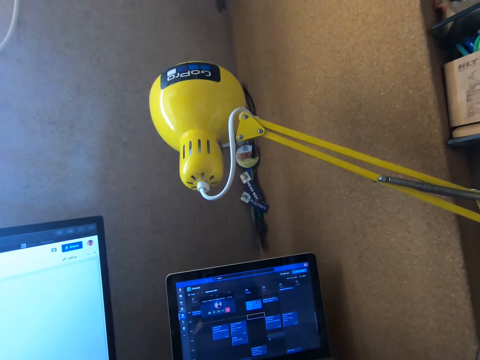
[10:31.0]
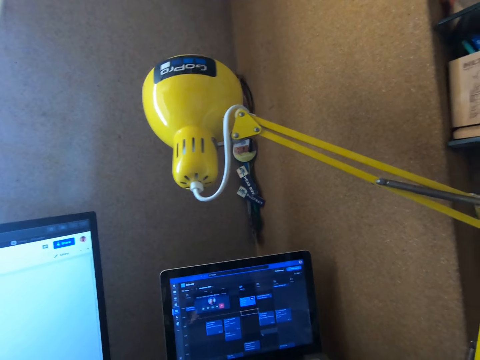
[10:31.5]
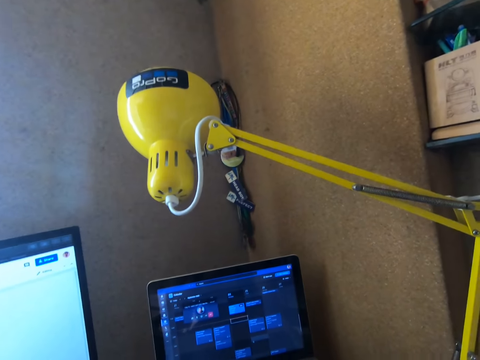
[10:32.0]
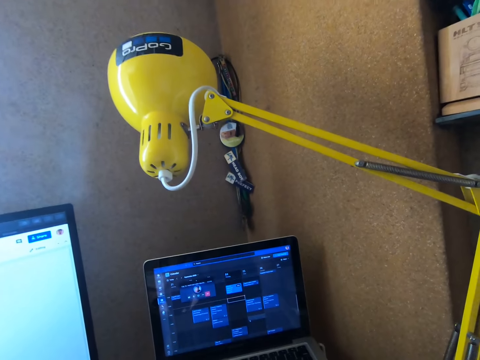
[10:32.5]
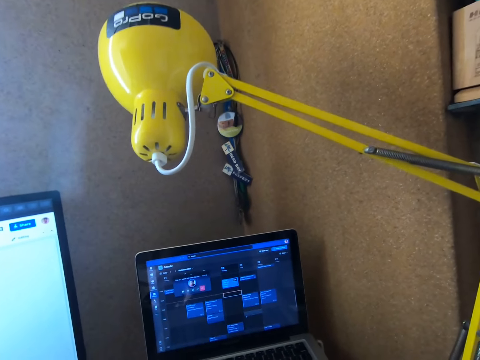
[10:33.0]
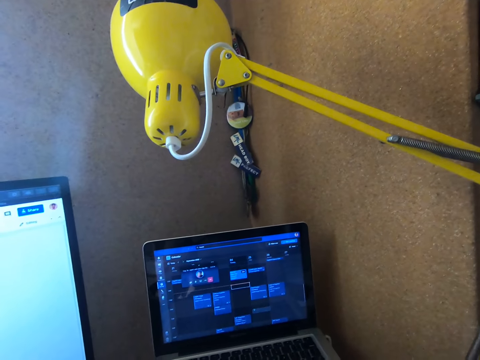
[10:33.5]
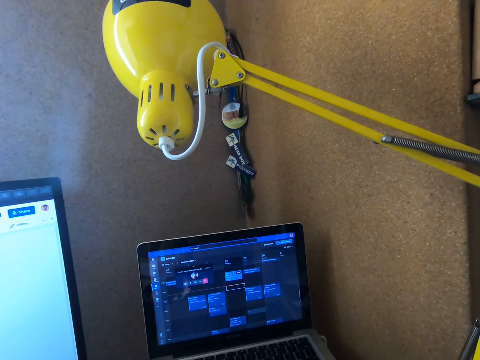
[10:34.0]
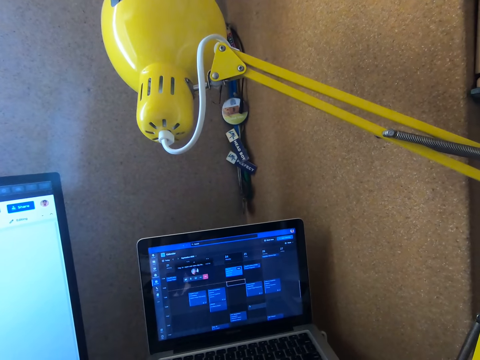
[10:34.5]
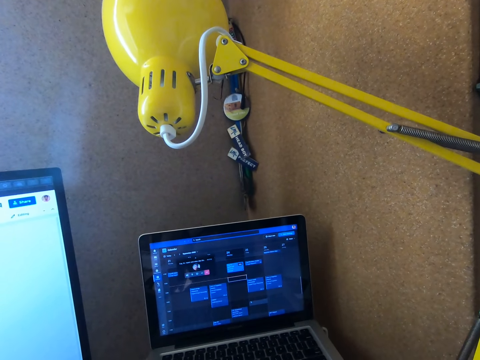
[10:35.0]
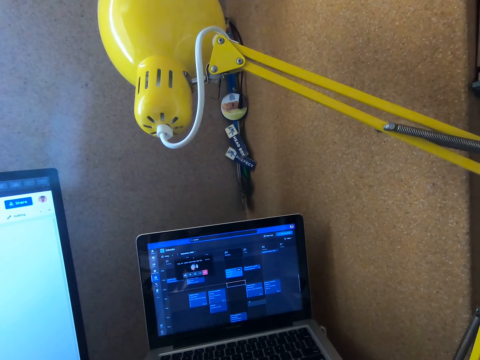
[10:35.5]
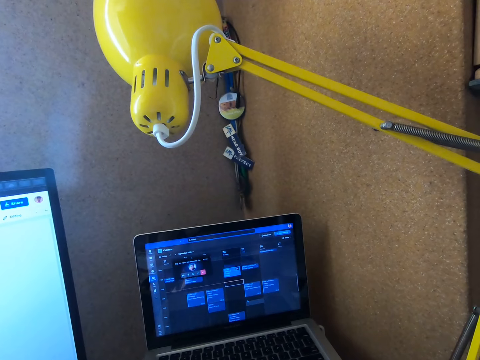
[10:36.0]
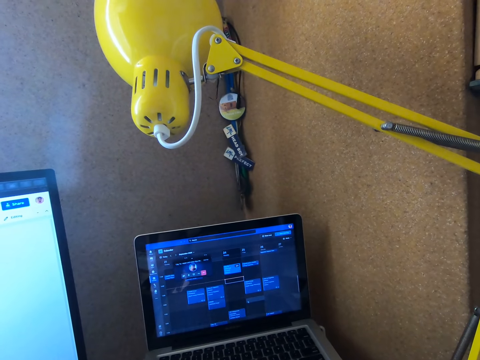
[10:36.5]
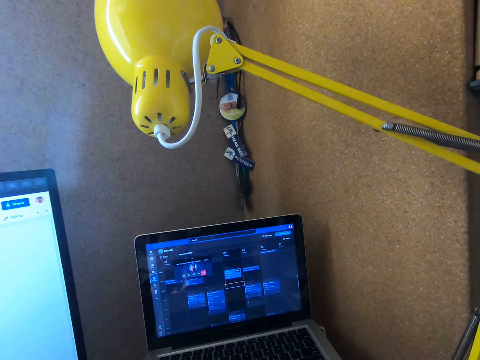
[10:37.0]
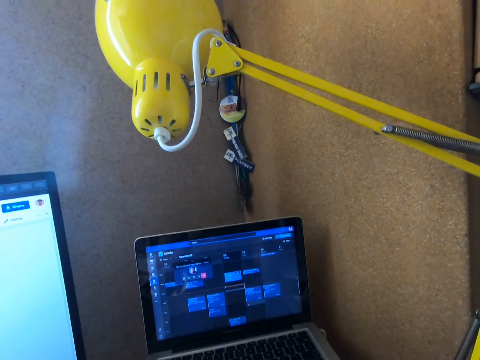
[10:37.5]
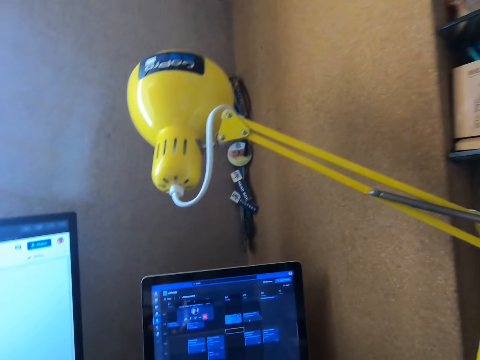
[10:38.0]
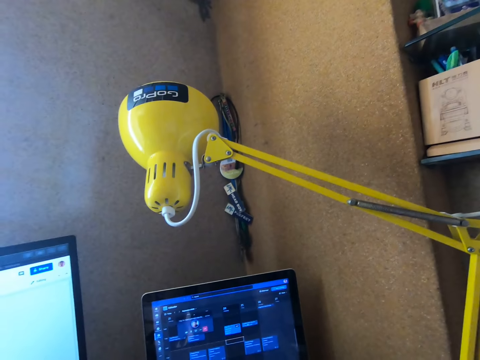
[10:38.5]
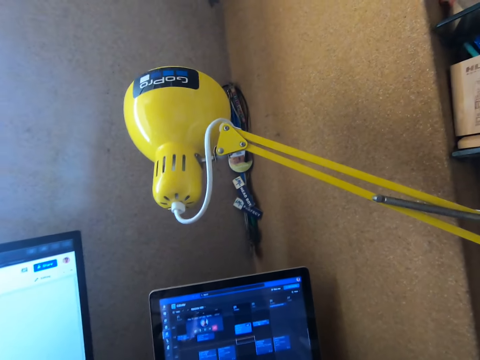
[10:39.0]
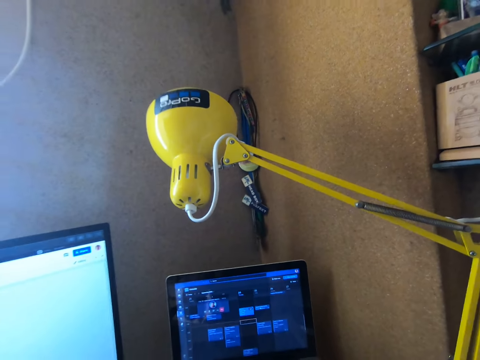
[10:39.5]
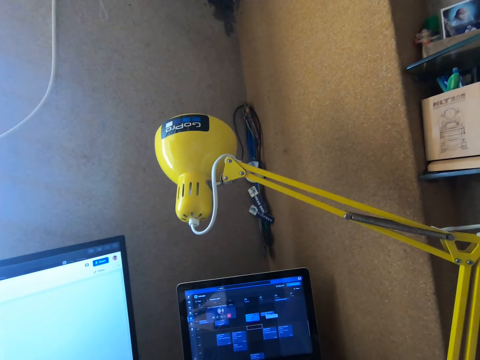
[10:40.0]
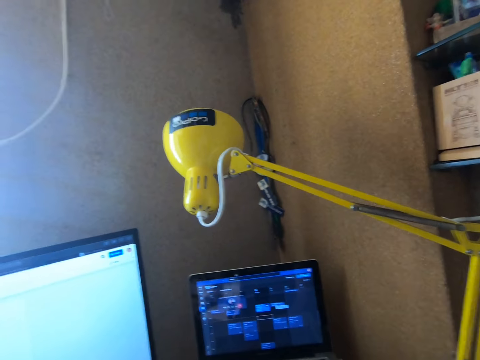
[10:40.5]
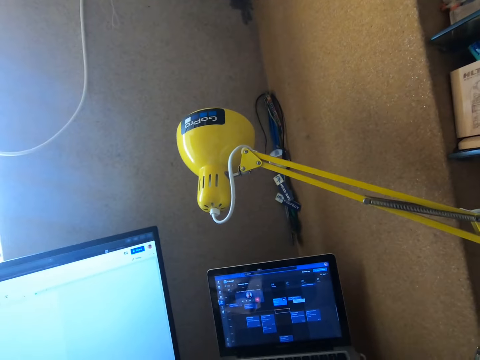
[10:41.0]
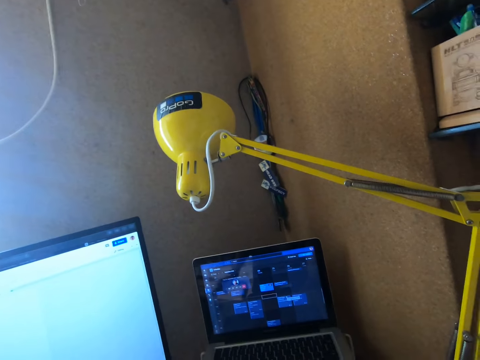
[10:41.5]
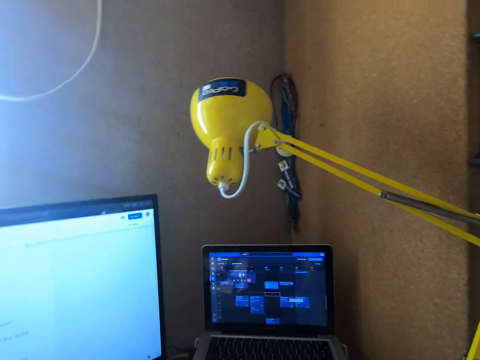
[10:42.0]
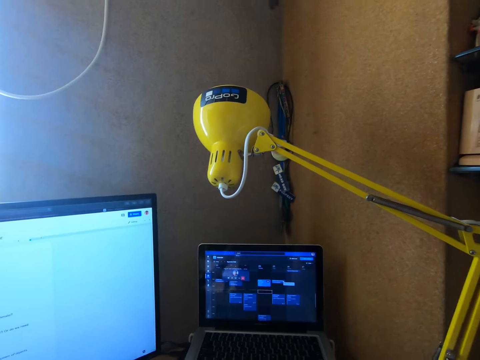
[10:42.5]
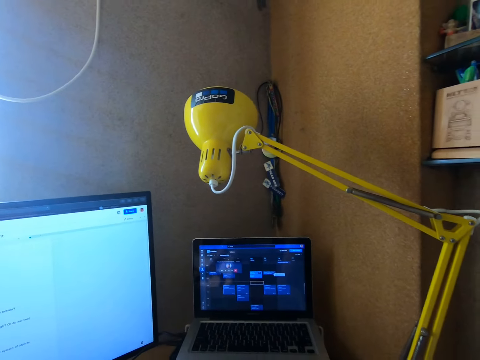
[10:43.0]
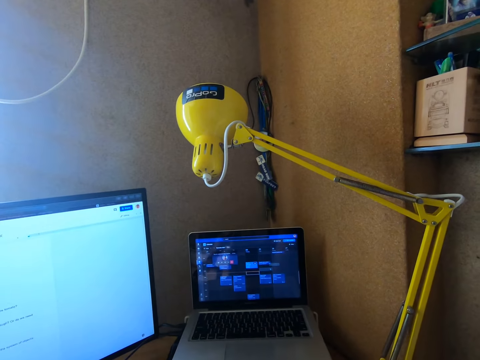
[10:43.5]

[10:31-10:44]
The camera wearer operates a laptop. They move the camera around.

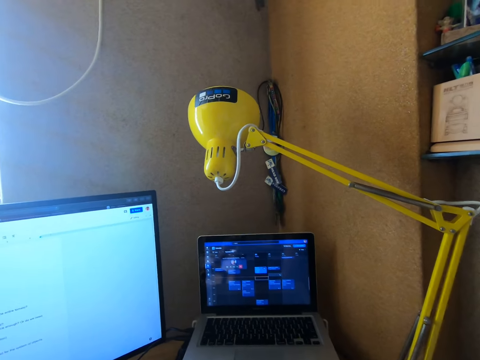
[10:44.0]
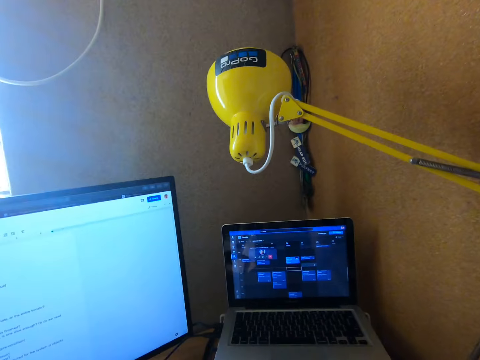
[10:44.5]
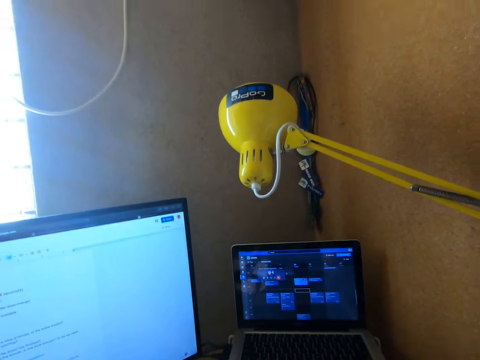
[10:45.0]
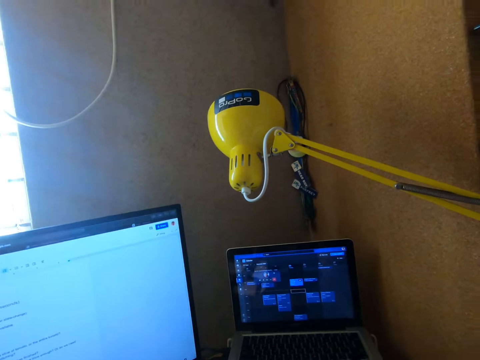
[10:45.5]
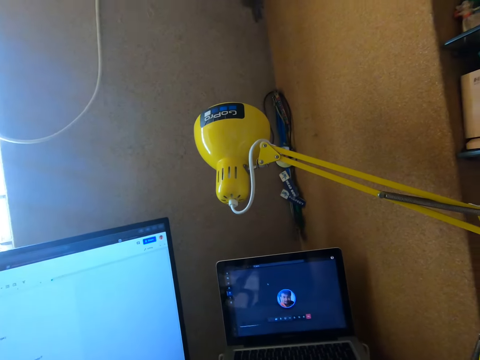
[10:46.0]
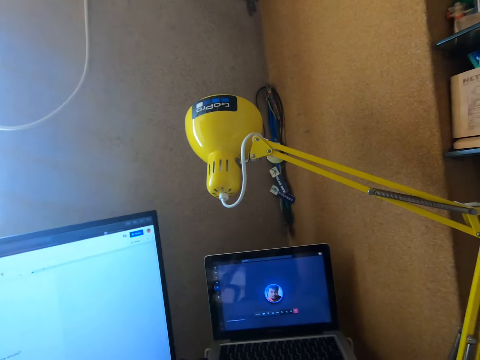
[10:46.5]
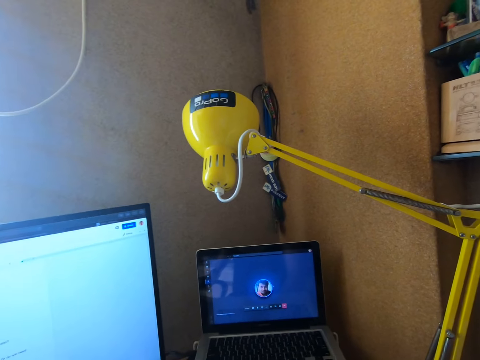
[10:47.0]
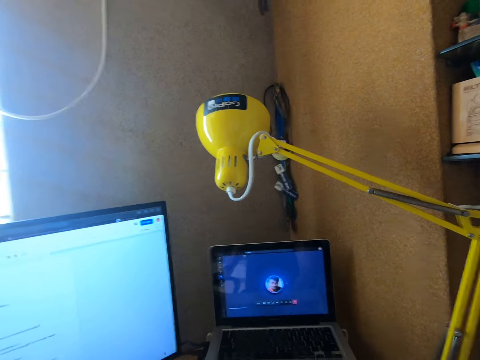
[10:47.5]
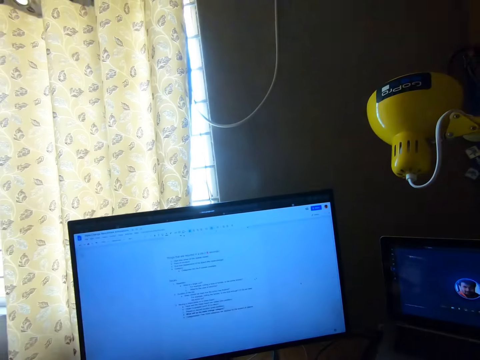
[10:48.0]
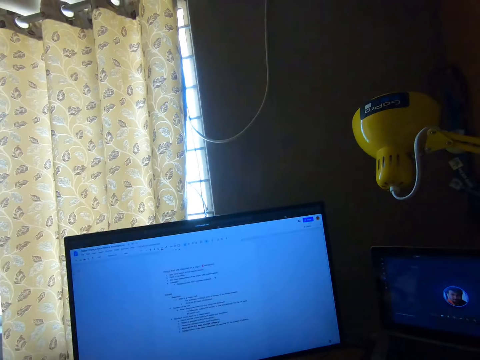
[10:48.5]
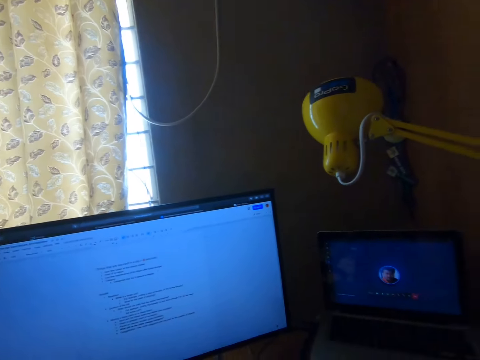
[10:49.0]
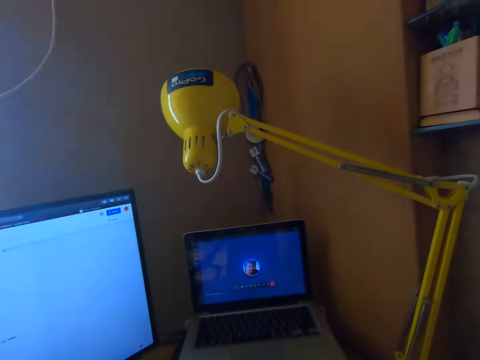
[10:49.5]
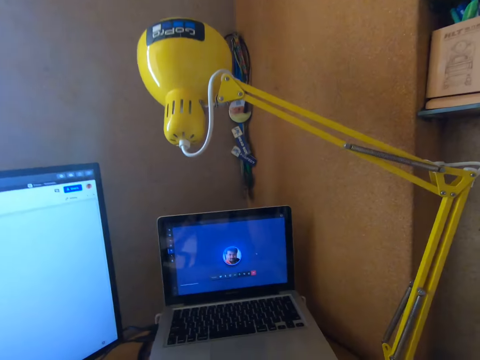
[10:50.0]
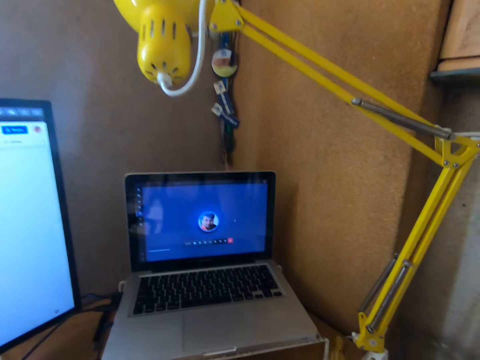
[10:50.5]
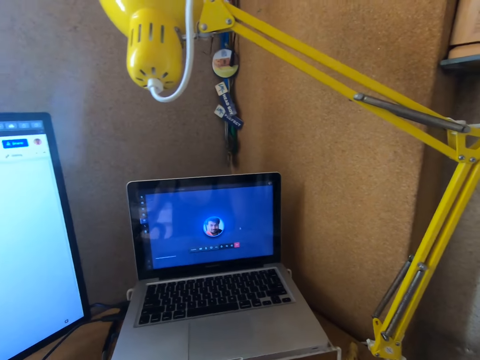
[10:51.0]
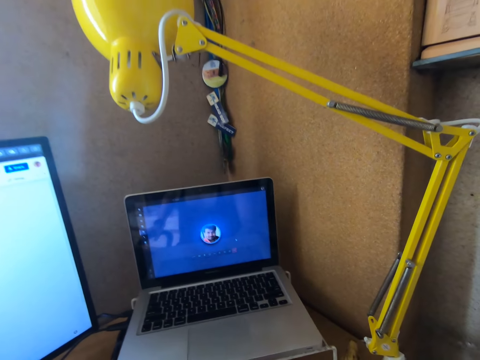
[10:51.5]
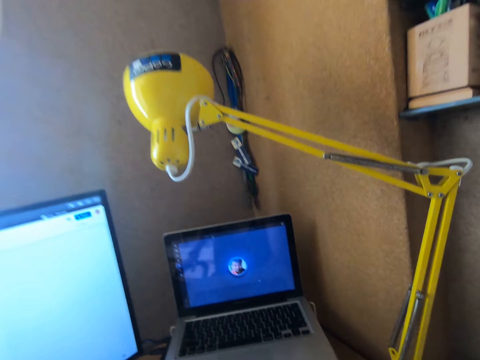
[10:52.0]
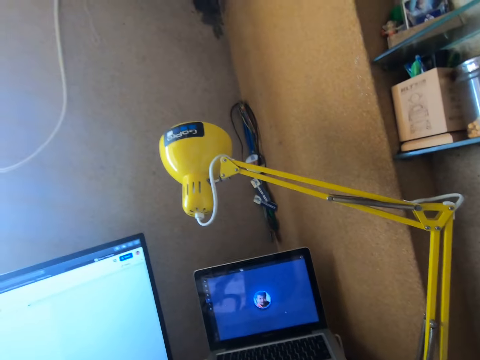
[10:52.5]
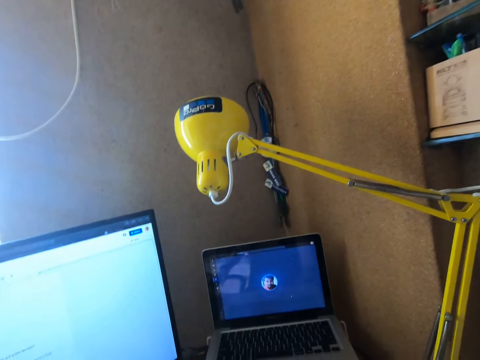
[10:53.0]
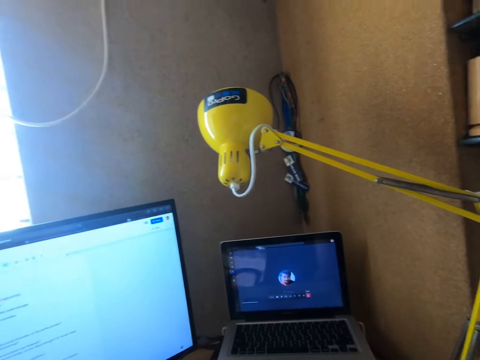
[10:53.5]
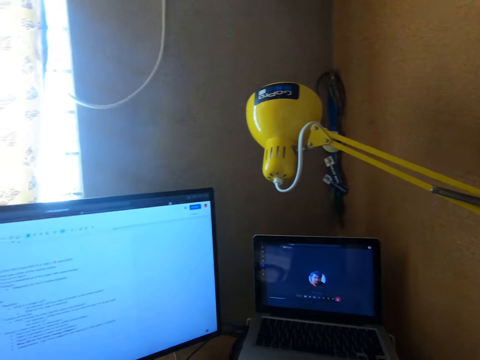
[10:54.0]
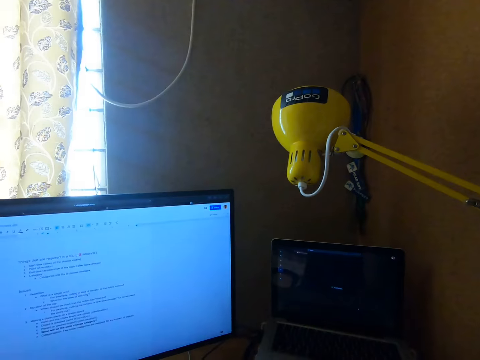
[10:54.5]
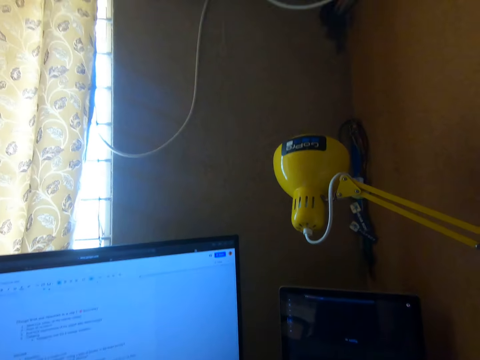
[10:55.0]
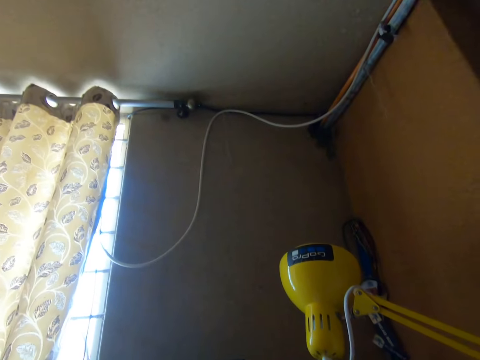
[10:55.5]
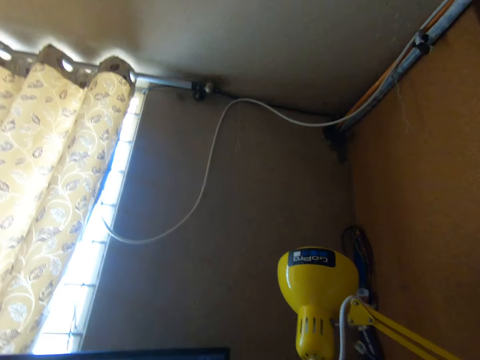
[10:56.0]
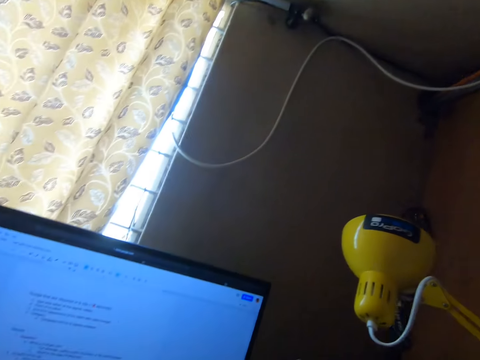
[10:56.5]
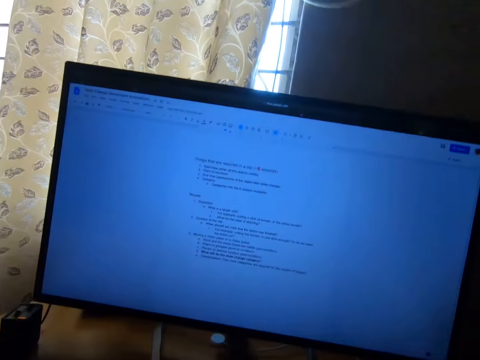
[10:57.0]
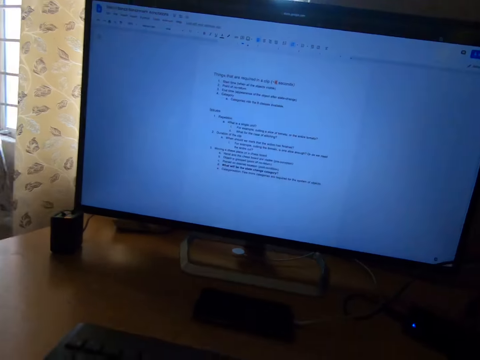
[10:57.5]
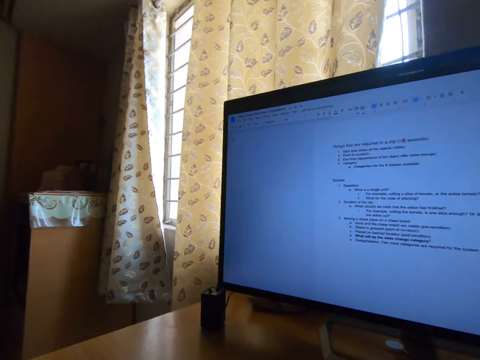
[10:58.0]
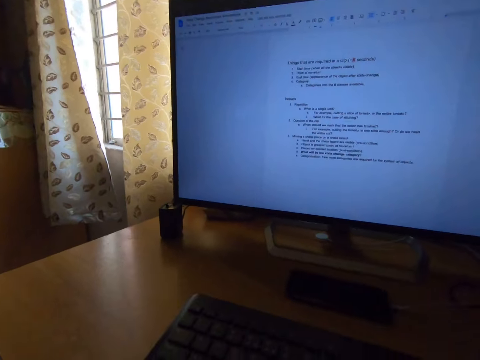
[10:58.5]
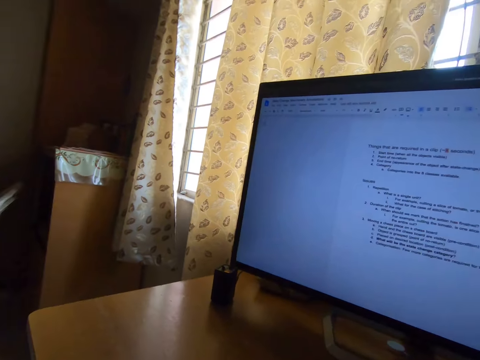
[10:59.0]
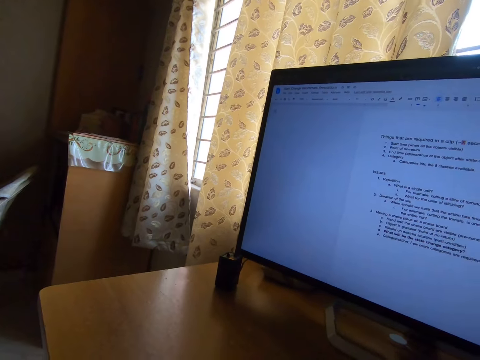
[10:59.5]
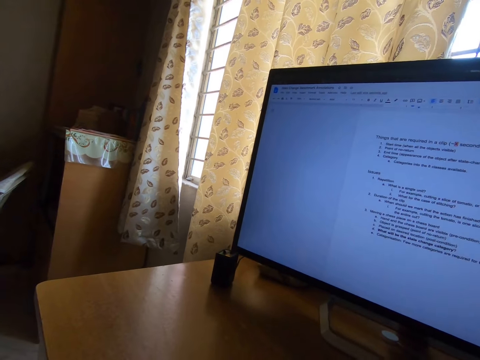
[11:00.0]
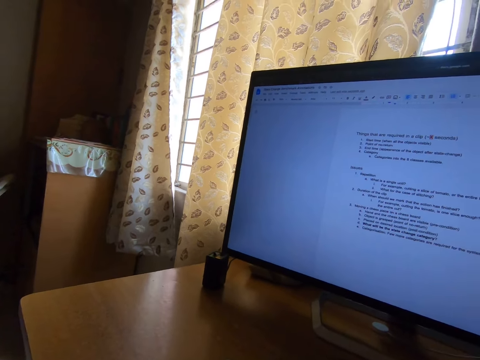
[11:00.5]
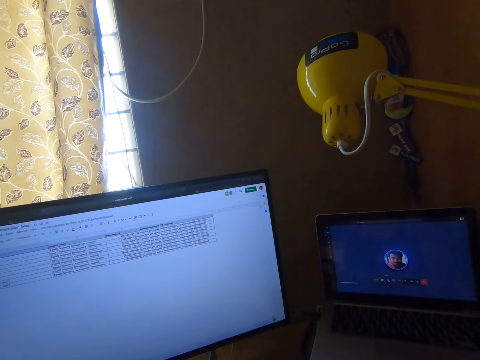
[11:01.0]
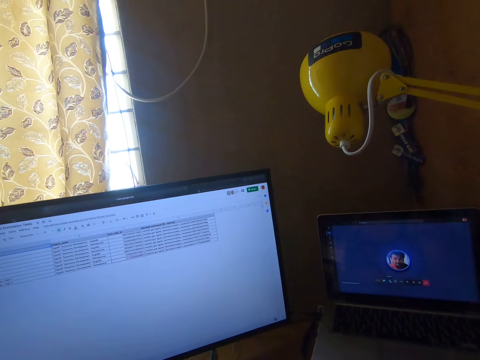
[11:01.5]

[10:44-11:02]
The camera wearer operates a laptop. They operate a screen. They move the camera around.
